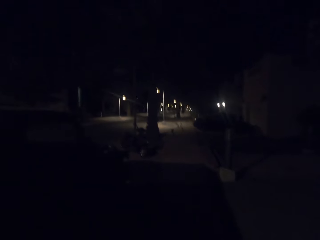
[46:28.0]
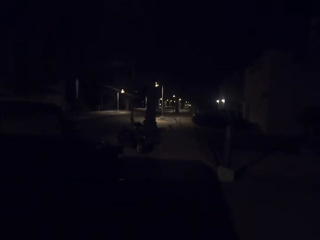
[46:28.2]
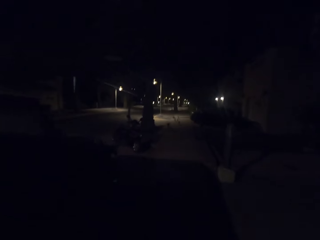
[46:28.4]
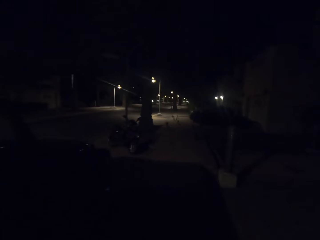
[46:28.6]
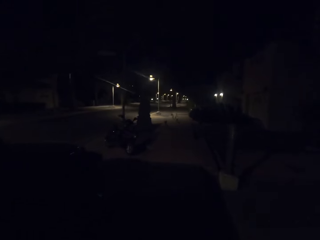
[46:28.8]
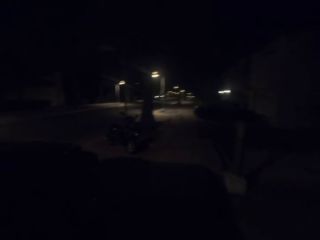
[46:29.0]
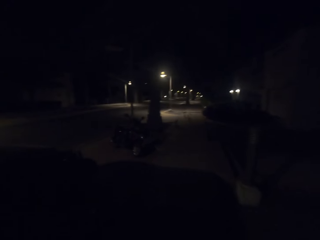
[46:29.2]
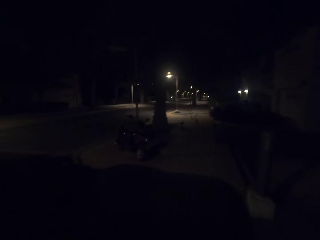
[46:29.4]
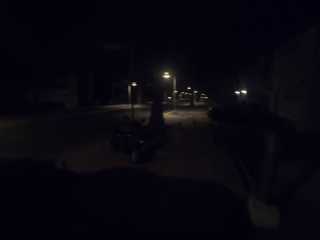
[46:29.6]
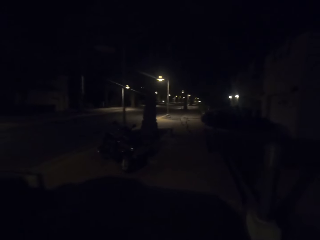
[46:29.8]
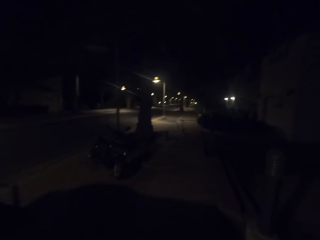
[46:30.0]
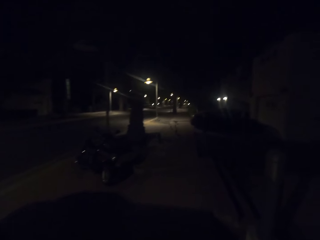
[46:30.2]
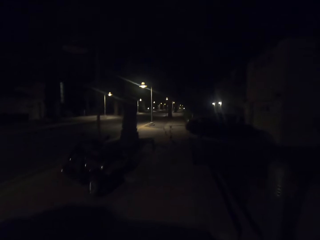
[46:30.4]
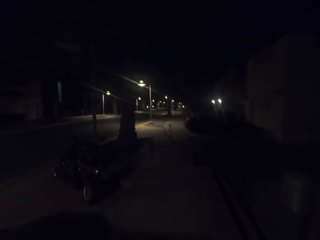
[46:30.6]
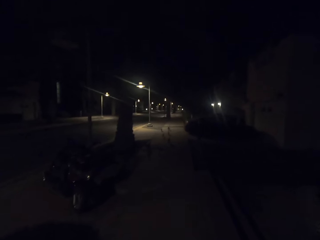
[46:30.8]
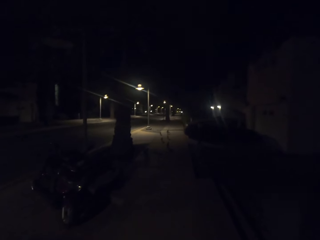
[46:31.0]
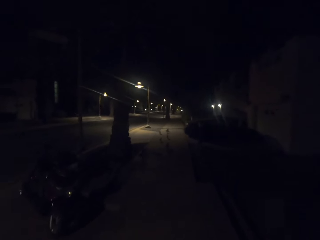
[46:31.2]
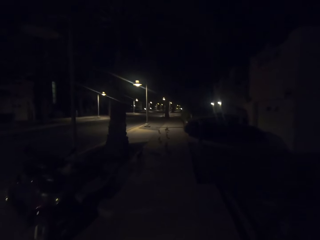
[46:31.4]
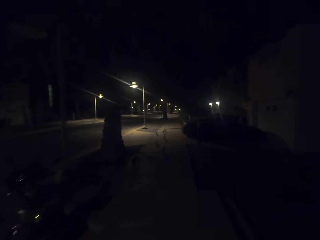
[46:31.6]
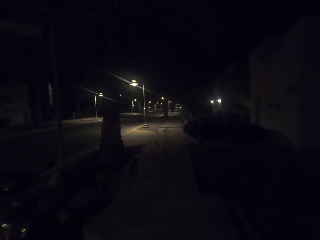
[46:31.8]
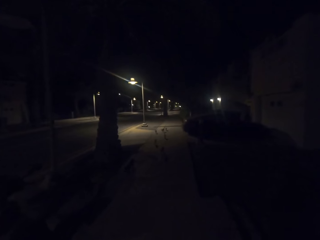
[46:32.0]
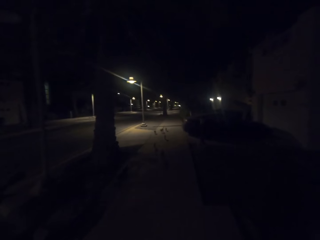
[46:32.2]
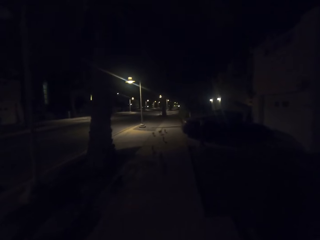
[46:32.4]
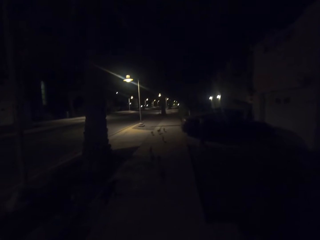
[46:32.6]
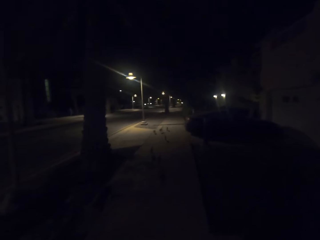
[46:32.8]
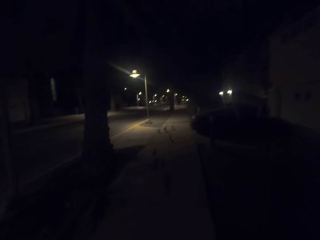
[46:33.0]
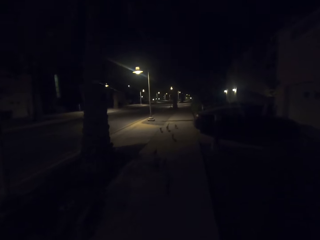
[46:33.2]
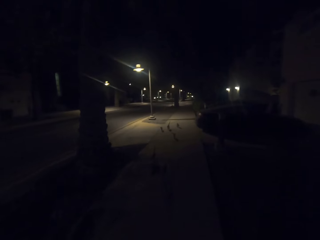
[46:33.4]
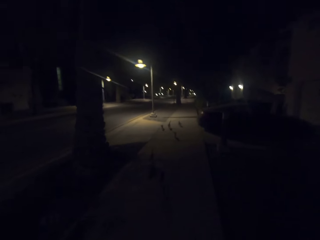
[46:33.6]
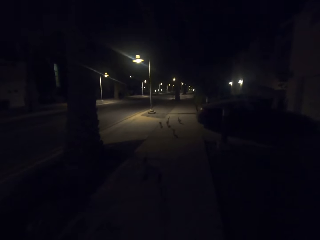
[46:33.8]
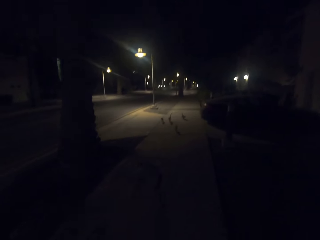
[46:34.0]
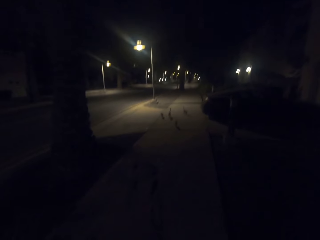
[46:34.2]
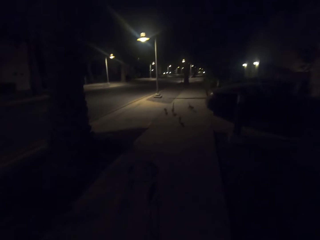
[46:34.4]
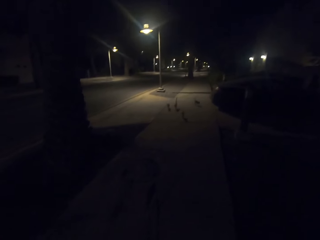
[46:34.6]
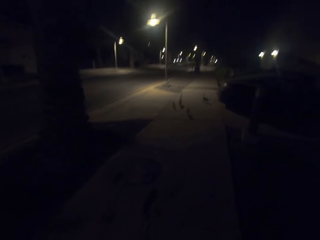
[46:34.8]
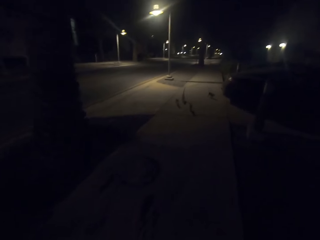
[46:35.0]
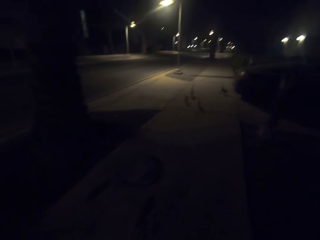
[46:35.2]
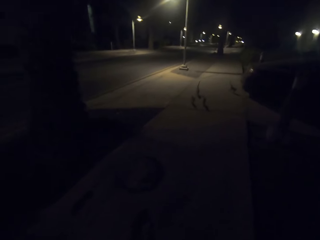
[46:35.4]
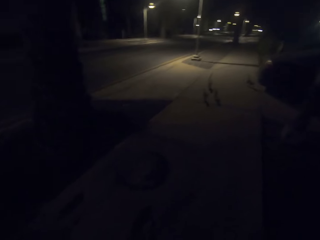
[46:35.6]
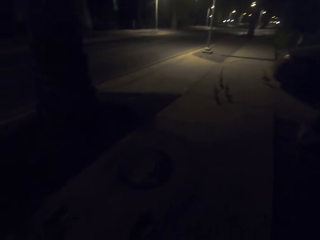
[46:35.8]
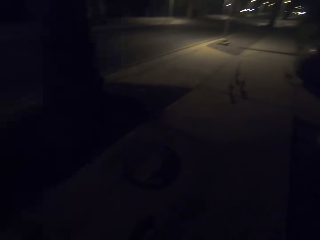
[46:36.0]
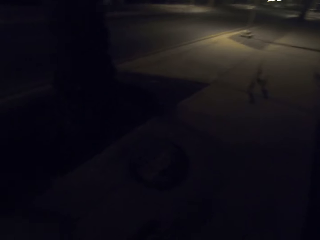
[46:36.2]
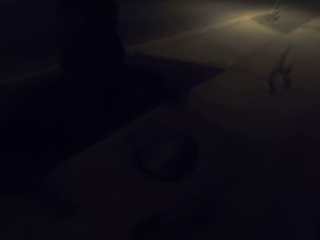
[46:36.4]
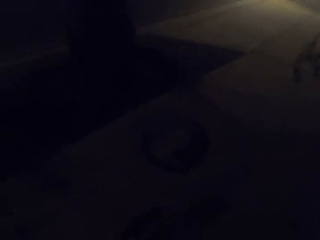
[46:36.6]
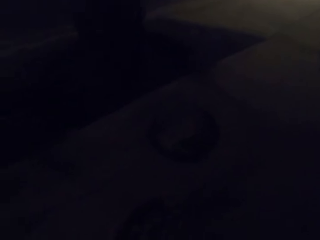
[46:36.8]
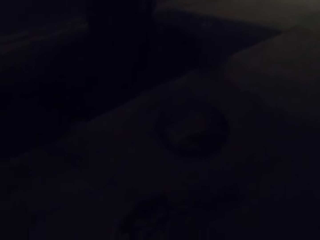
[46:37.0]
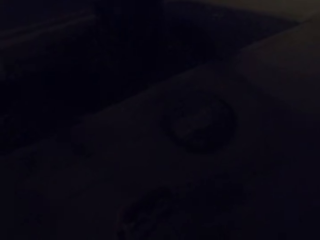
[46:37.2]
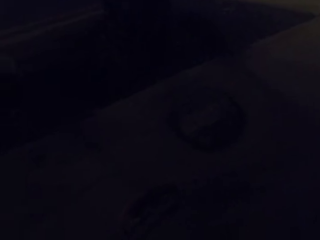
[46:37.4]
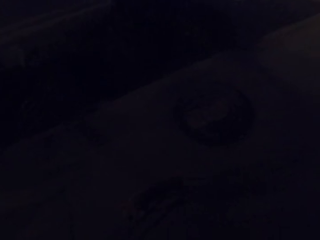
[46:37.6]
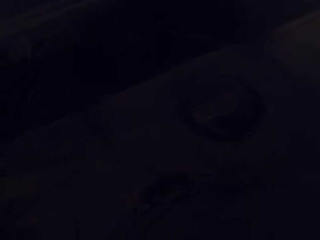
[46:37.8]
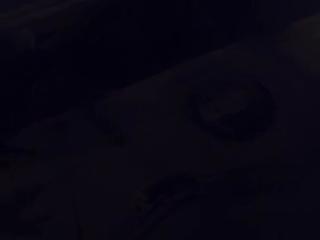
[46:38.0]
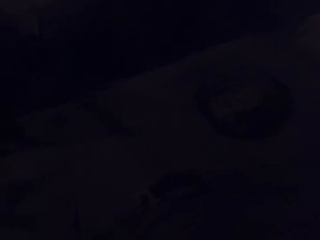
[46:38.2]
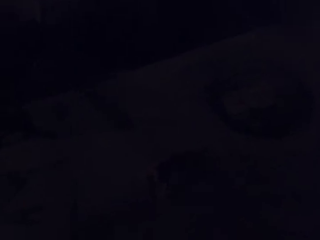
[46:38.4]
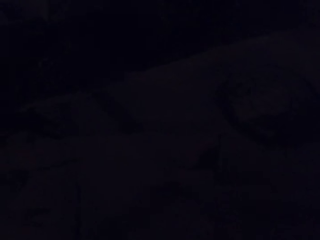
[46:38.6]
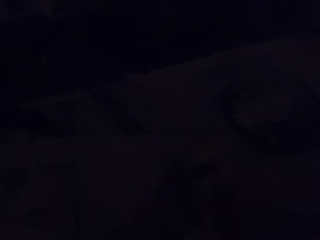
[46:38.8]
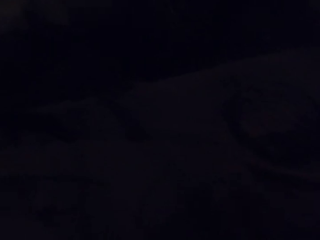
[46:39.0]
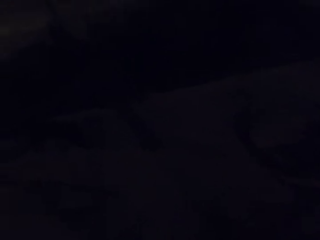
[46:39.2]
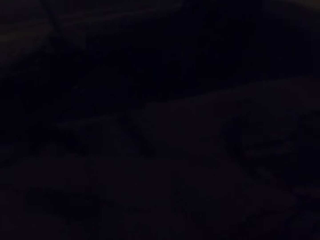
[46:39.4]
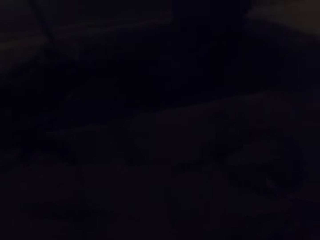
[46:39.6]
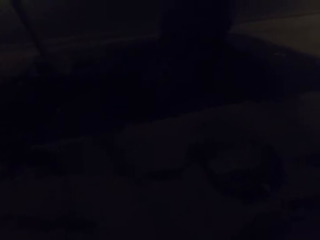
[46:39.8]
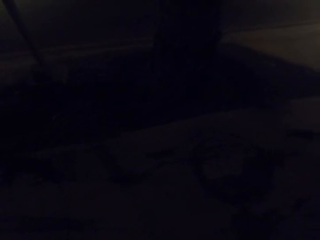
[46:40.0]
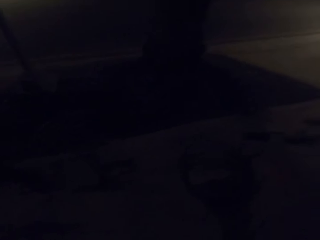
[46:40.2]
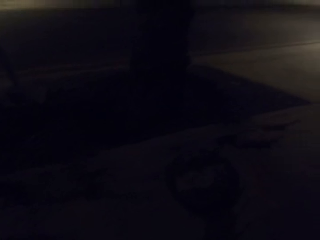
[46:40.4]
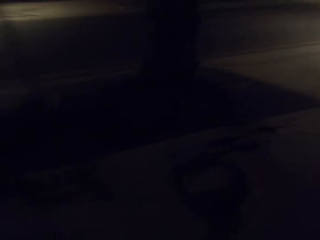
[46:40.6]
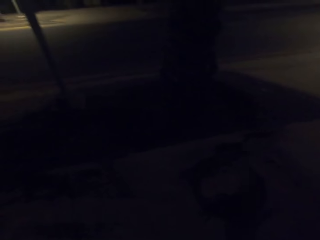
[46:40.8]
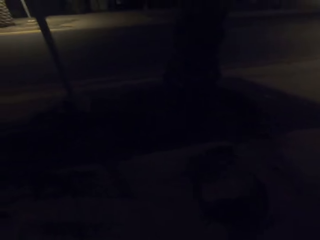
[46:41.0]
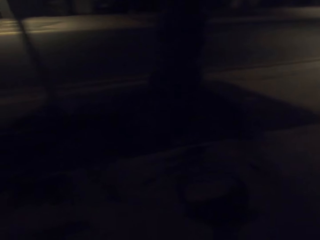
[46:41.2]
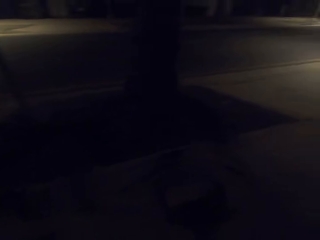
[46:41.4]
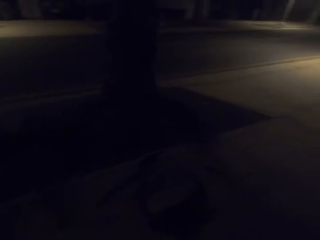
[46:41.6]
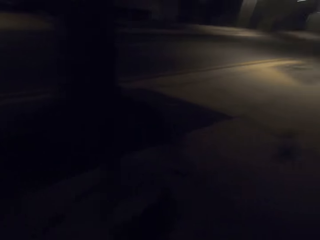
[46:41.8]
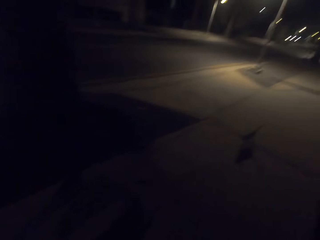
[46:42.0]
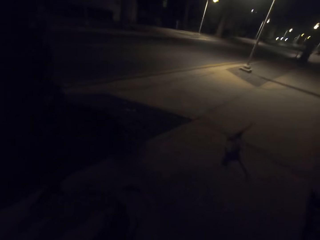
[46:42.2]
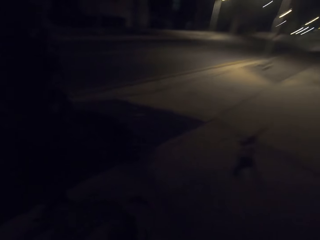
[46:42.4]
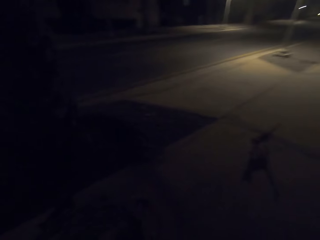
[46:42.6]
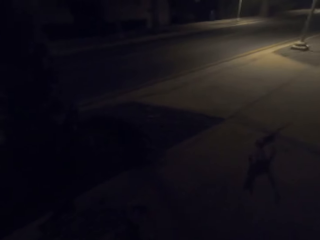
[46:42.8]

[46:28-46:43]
The camera wearer looks at the cats.

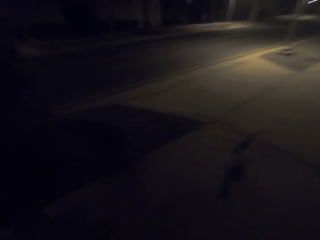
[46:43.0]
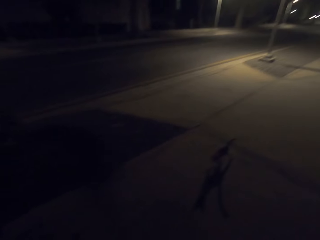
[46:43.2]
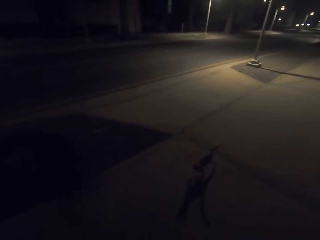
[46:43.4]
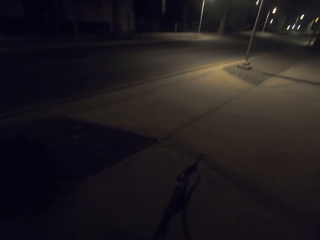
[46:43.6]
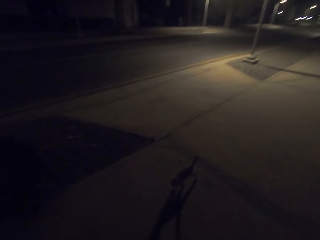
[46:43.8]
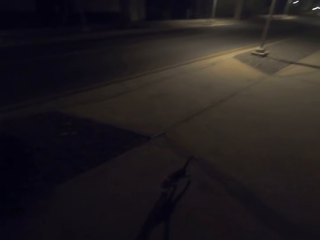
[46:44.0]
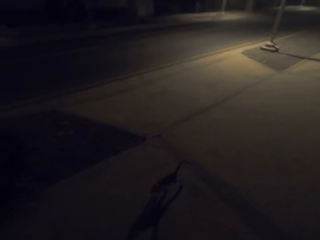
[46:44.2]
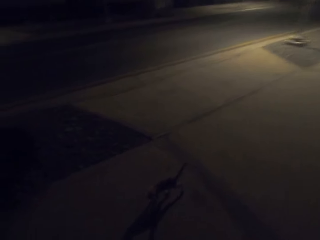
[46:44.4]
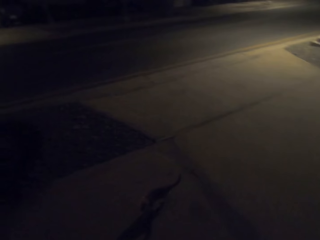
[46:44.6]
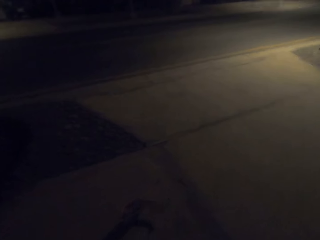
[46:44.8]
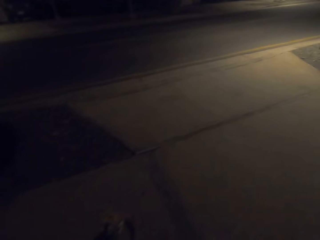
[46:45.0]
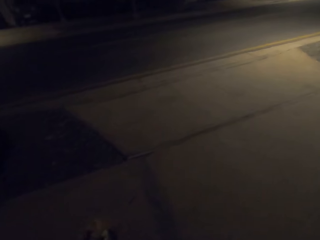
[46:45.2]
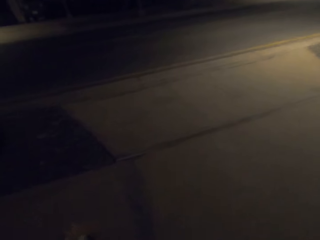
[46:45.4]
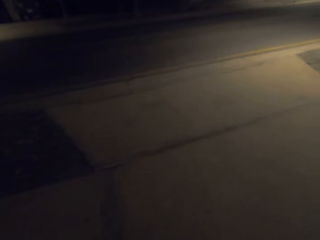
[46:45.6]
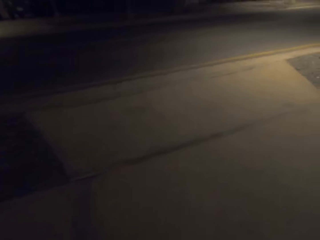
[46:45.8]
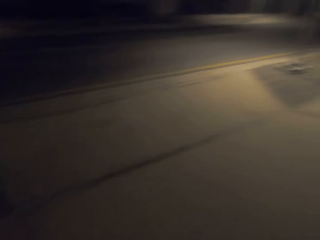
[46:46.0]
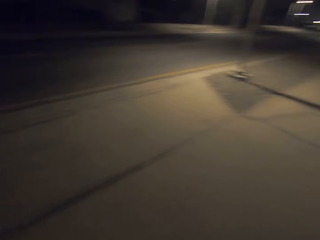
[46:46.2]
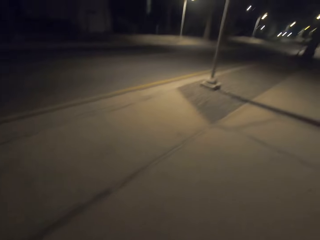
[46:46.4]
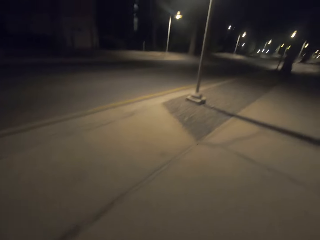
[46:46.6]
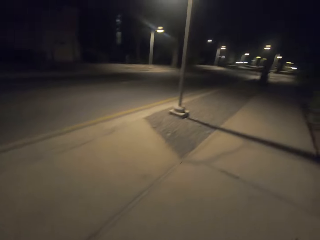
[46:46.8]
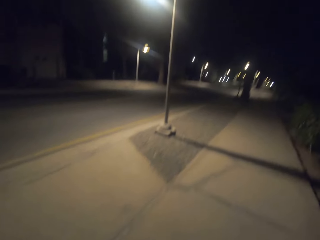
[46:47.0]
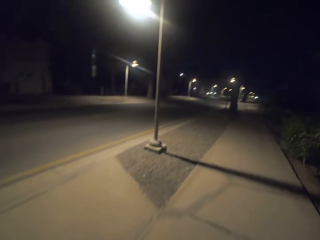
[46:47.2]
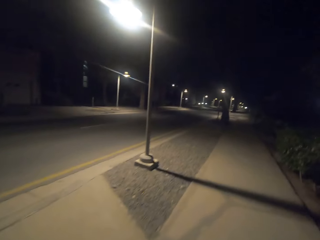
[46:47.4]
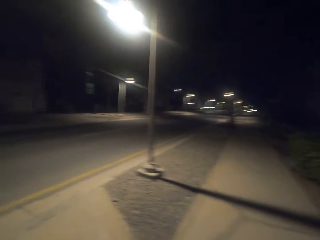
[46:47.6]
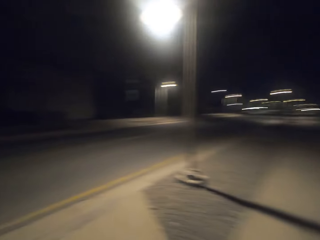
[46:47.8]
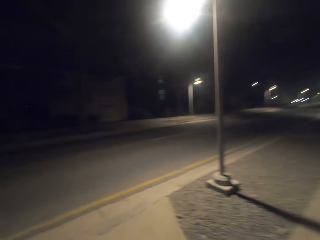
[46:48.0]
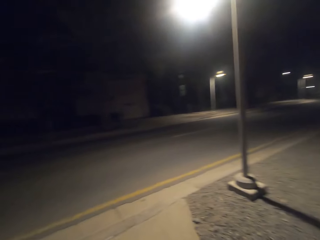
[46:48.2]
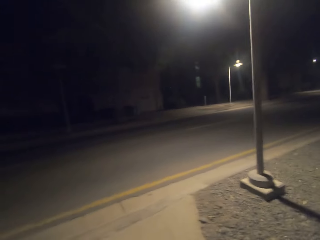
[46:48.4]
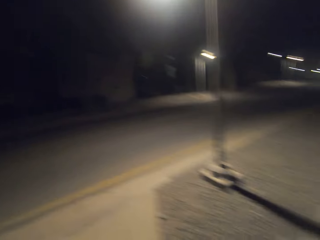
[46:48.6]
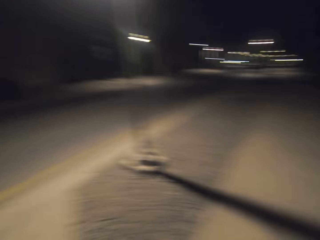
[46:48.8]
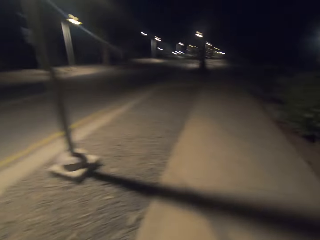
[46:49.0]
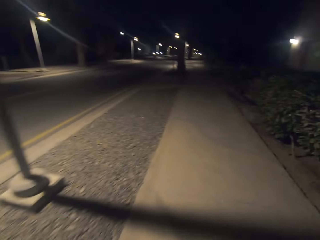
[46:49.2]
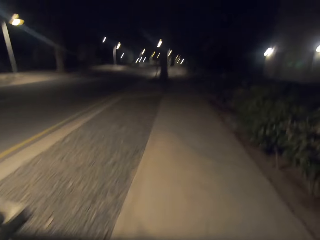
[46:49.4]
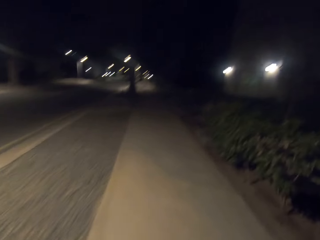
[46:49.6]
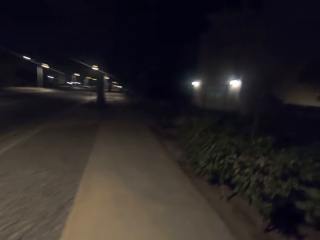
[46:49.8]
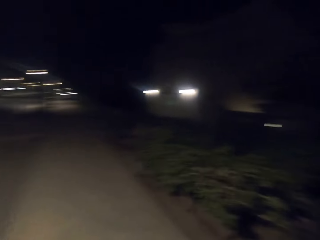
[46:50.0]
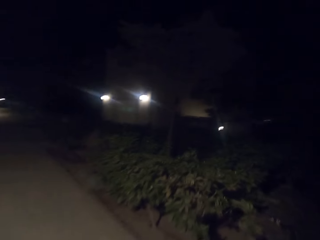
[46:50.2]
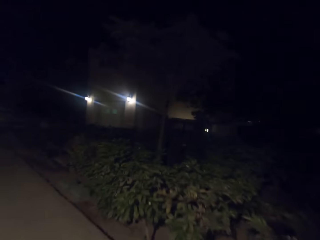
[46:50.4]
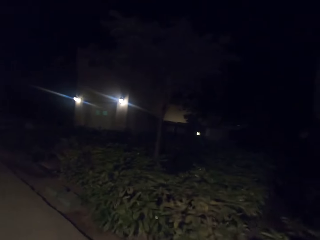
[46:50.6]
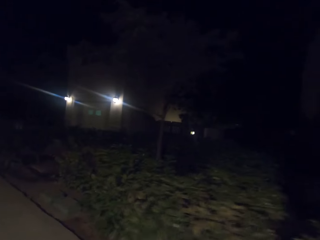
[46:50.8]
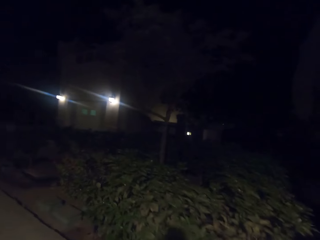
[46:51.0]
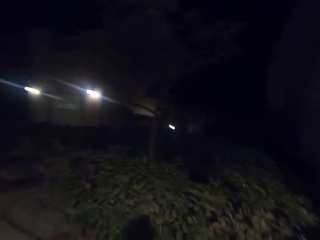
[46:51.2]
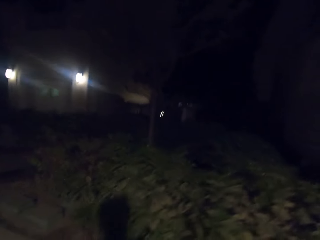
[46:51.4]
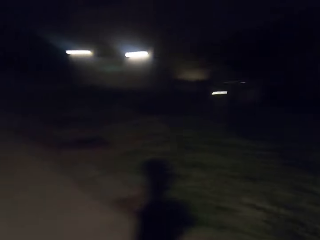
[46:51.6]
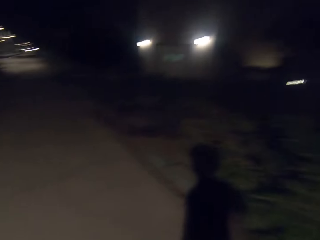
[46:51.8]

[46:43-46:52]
The camera wearer walks along the road. They look around the road. They walk along the road.
